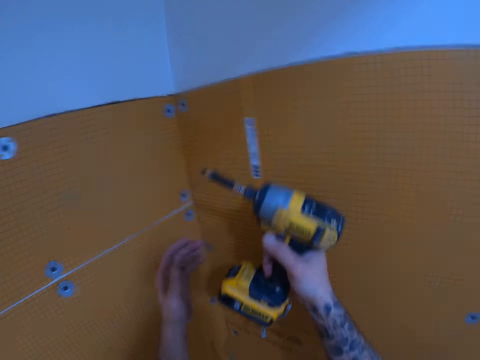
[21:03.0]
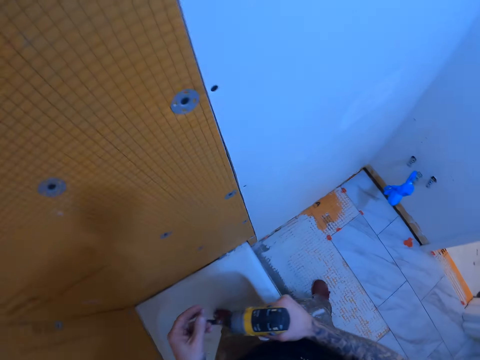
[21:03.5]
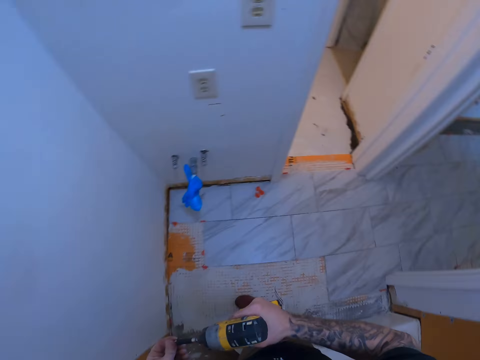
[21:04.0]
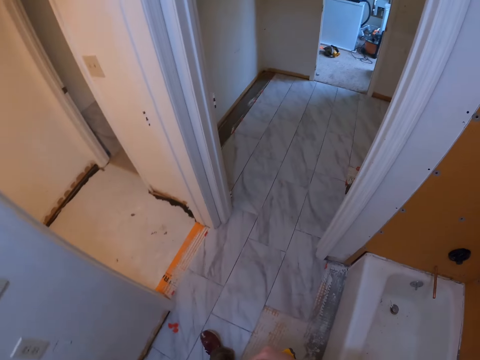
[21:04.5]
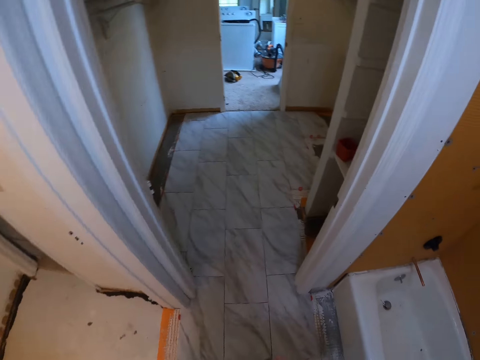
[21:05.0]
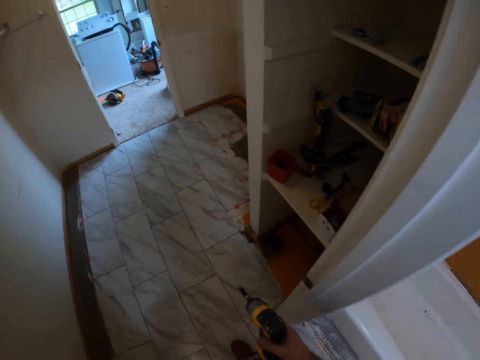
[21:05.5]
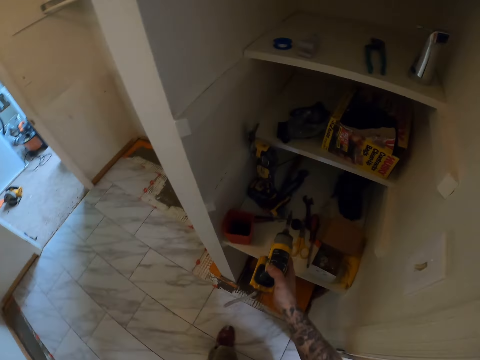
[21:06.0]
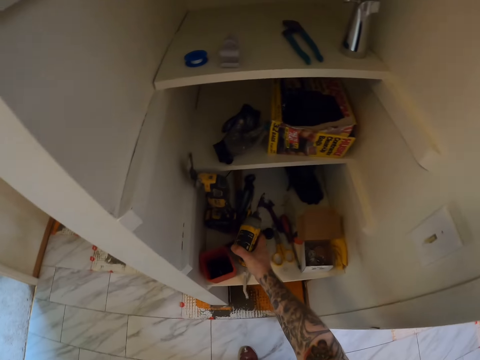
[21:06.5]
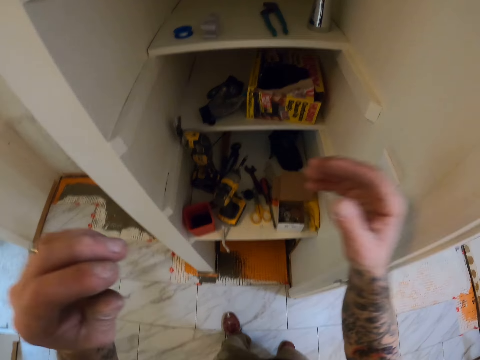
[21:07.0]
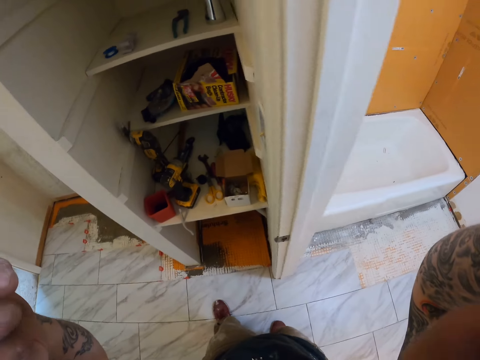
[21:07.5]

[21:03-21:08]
The camera wearer walks around a room. They drop the hand drill in a shelf.
